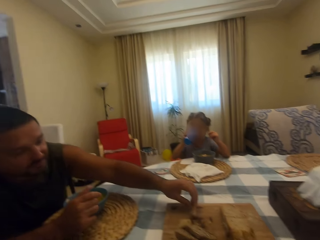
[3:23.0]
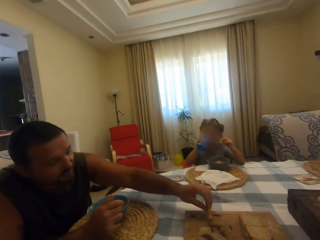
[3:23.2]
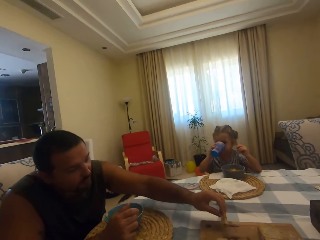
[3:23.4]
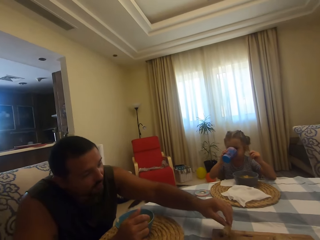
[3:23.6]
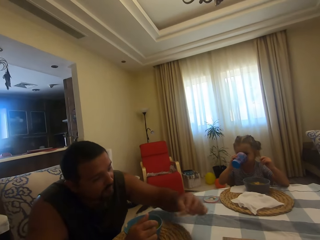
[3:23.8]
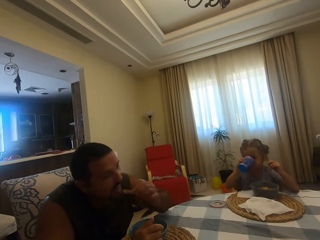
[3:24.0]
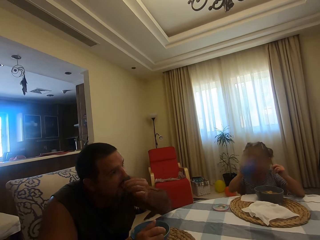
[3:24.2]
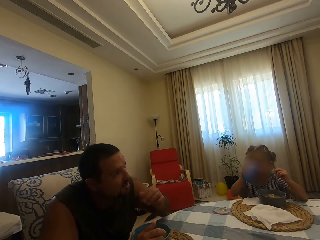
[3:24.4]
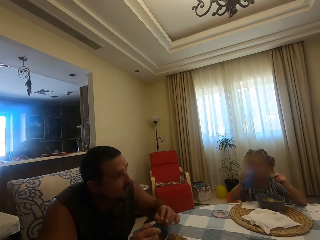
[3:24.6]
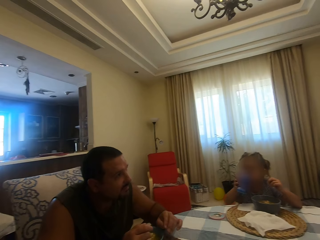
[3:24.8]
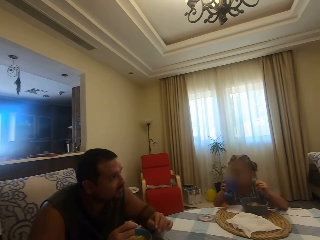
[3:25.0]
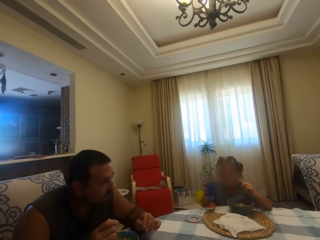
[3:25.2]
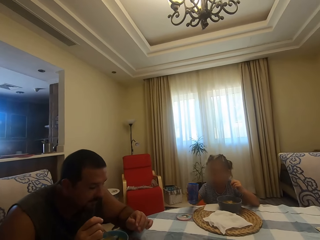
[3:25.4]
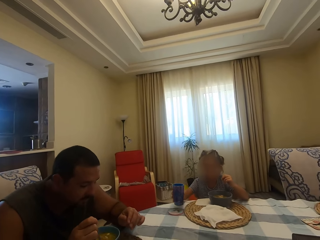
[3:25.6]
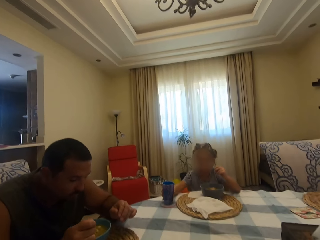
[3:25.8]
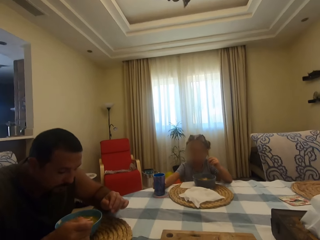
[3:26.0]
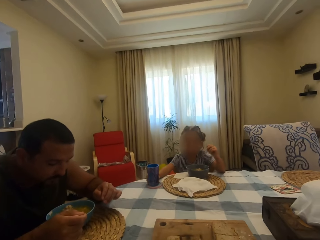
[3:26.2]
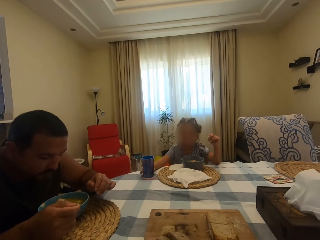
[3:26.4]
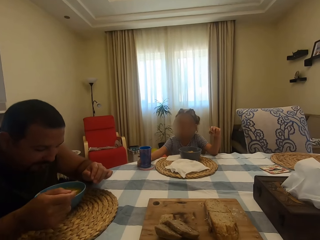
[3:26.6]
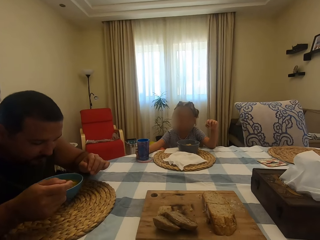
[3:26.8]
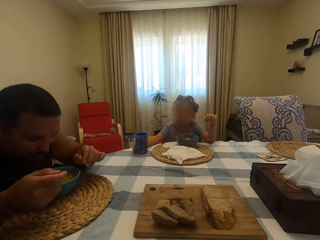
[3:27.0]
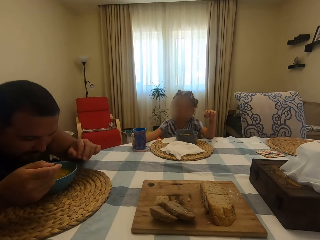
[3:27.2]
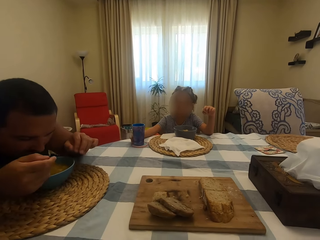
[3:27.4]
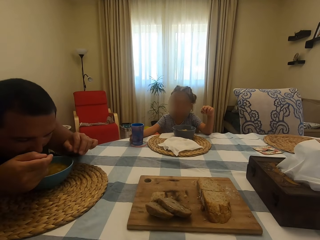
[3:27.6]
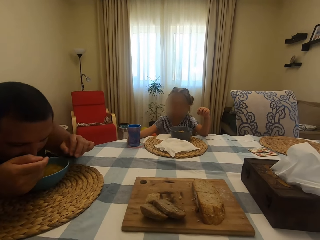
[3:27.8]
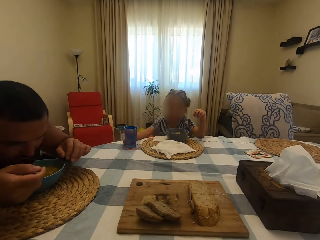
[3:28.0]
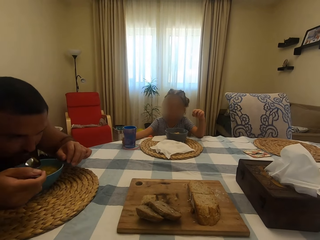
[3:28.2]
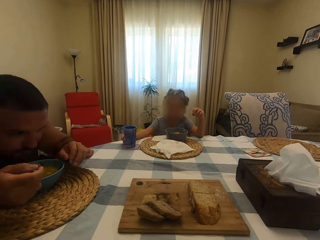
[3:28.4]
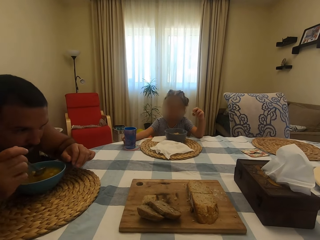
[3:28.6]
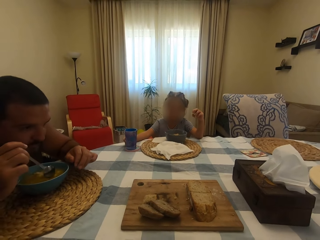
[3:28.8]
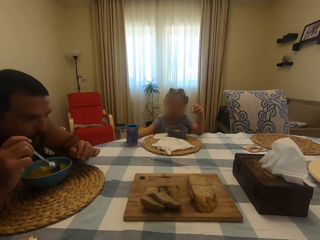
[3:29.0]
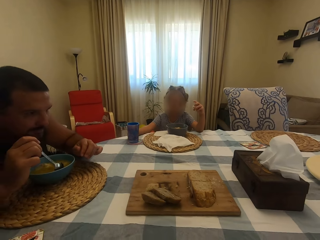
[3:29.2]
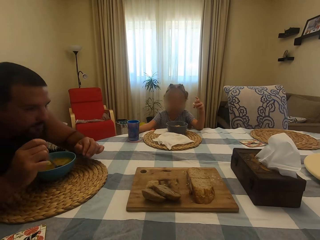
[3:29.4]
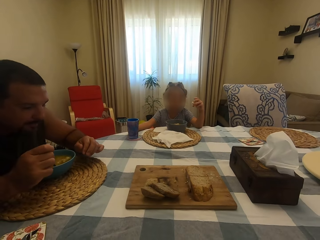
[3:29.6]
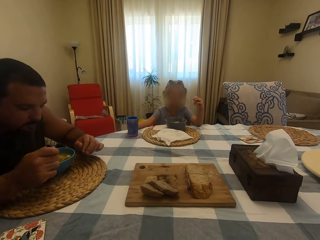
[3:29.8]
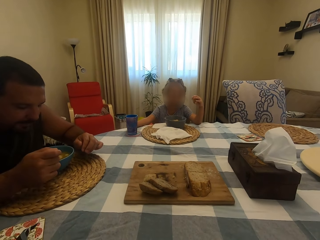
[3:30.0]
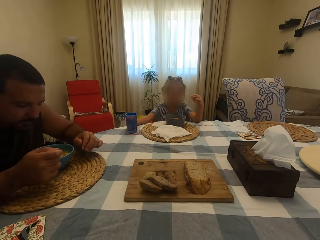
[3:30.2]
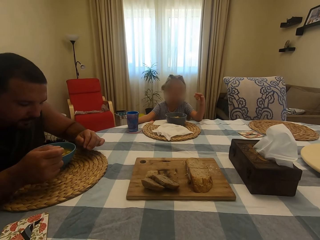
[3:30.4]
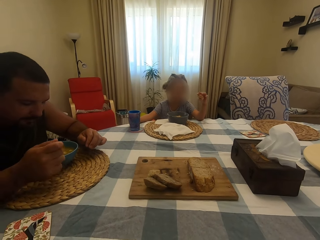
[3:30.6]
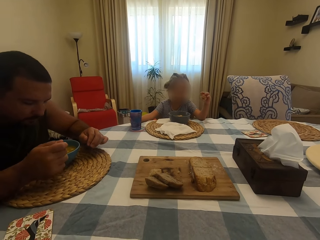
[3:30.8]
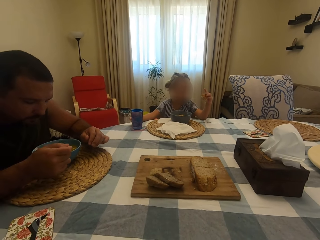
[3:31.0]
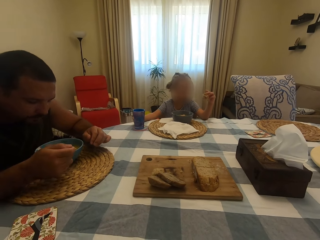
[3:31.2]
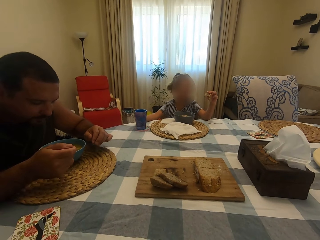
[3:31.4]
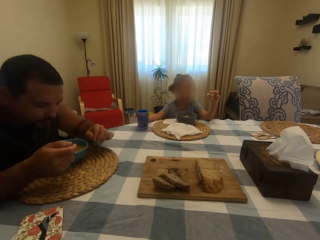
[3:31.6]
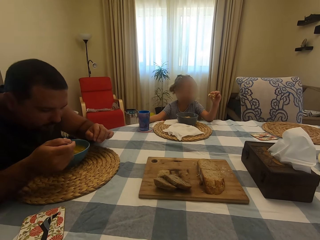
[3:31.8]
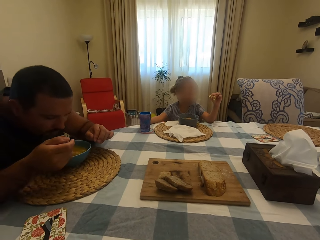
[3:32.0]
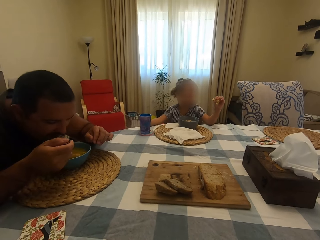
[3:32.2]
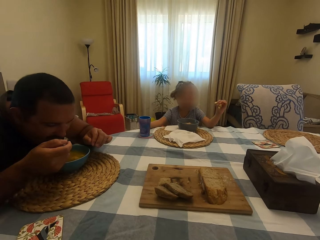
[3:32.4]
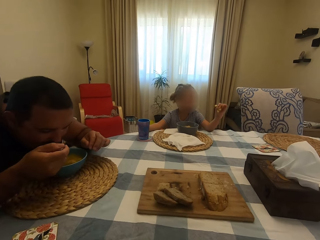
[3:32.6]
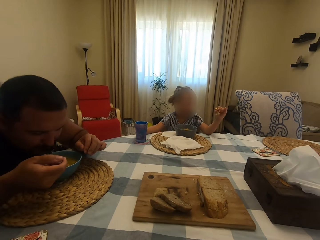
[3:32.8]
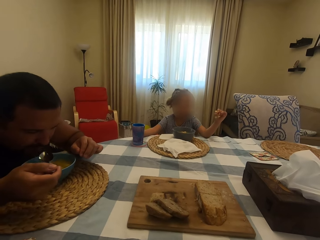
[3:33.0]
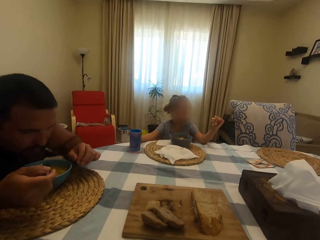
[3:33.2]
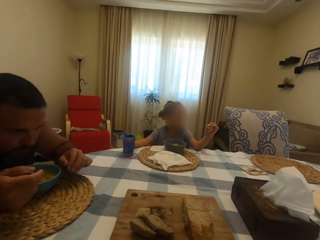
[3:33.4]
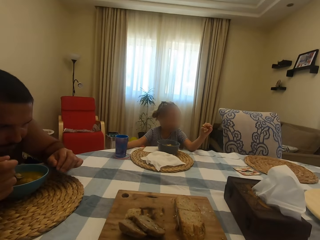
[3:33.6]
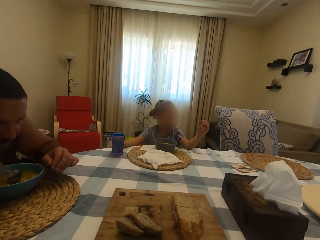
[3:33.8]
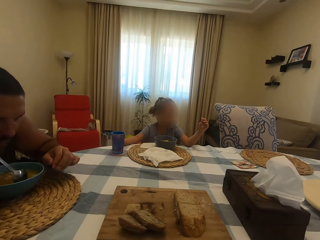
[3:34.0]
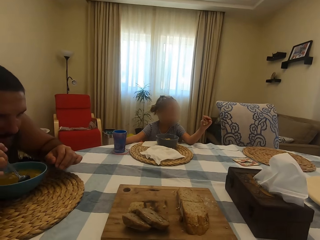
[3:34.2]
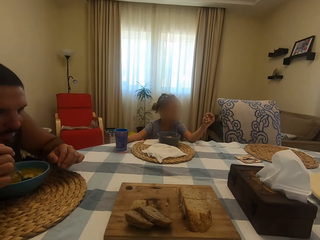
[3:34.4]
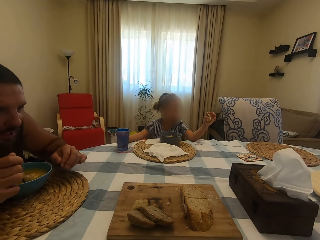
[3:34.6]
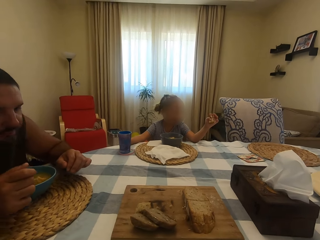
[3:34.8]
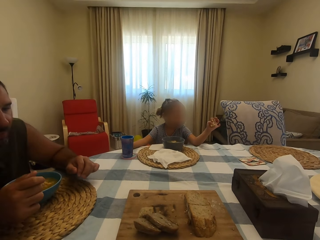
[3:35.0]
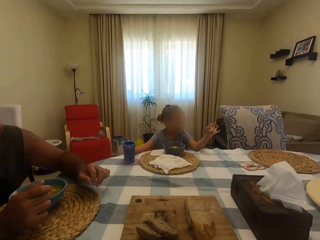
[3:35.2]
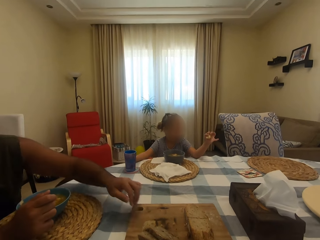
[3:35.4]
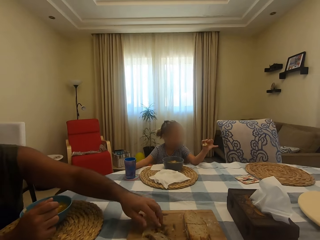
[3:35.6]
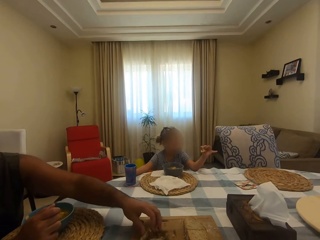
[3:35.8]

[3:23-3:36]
A man picks something on the board on the table. He bites something. He bites something again. He scoops meat with a spoon in a bowl. A girl turns a glass on the table. The man puts meat in his mouth with the spoon and chews his food. He scoops soup with the spoon in the bowl. The girl looks at something. The man puts soup in his mouth with the spoon. The girl eats. The man chews his food.

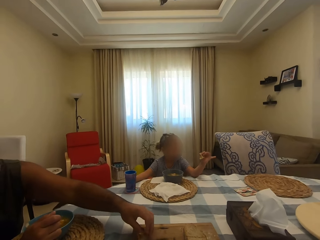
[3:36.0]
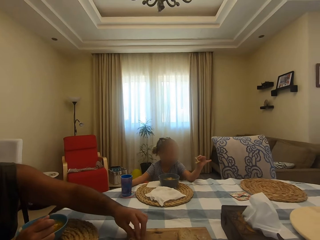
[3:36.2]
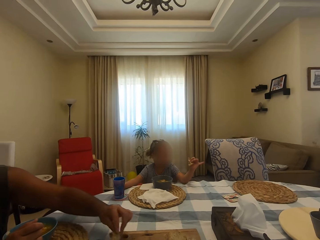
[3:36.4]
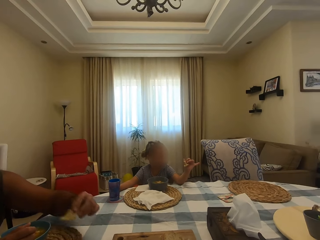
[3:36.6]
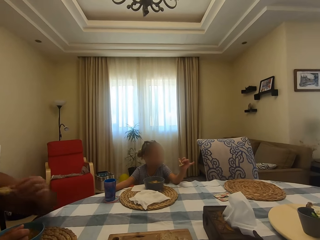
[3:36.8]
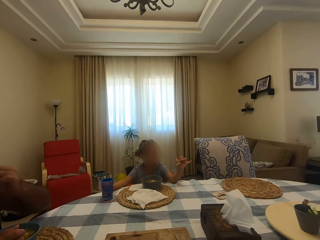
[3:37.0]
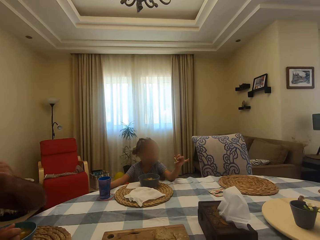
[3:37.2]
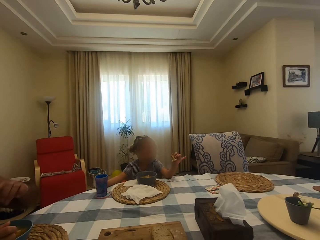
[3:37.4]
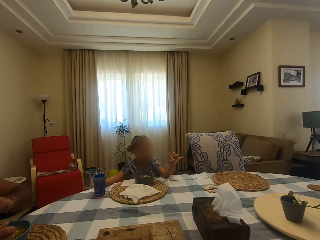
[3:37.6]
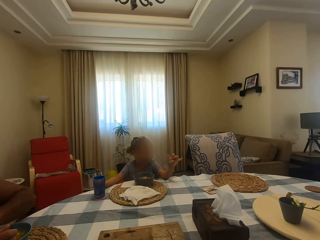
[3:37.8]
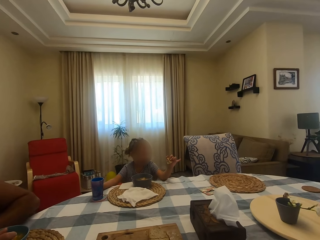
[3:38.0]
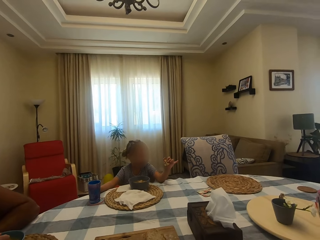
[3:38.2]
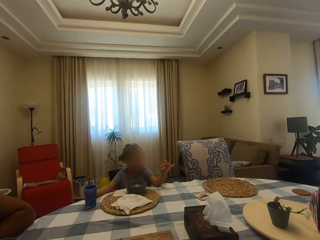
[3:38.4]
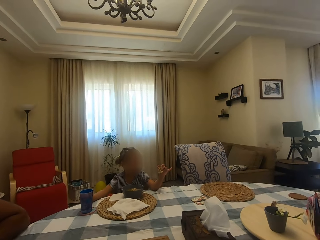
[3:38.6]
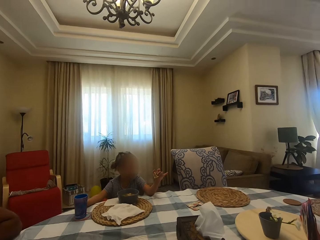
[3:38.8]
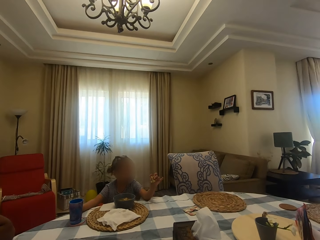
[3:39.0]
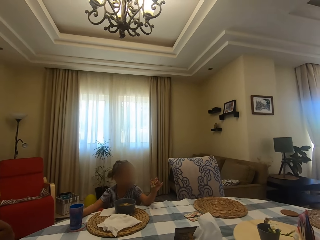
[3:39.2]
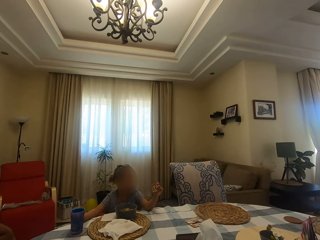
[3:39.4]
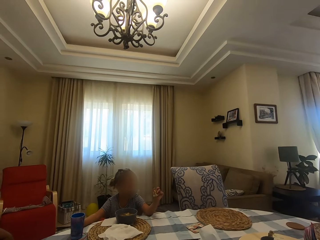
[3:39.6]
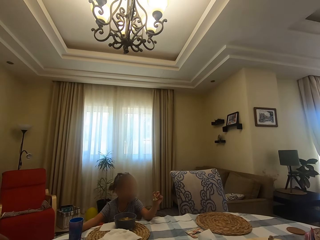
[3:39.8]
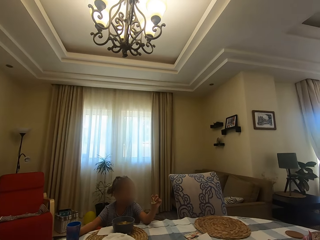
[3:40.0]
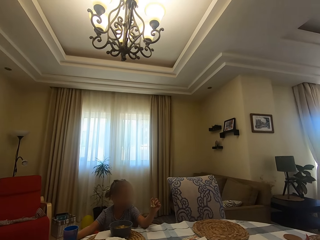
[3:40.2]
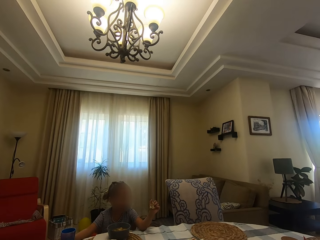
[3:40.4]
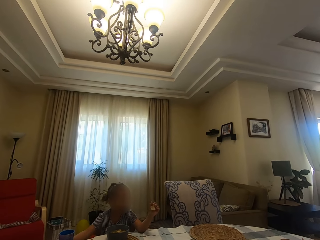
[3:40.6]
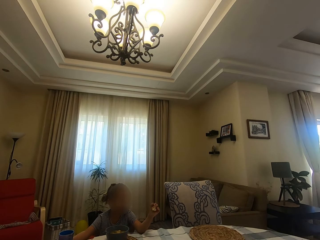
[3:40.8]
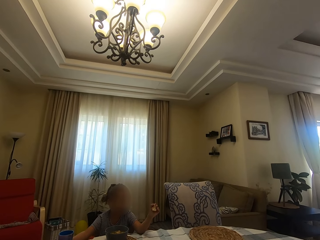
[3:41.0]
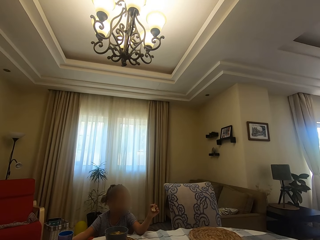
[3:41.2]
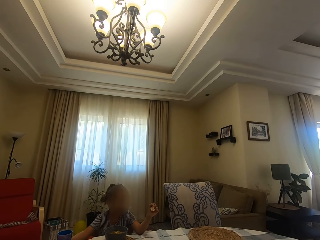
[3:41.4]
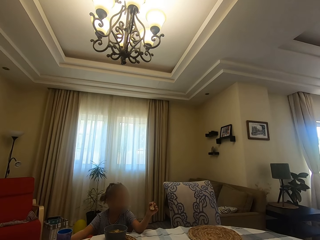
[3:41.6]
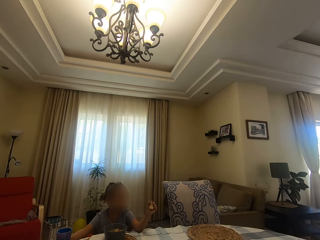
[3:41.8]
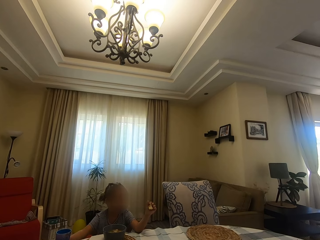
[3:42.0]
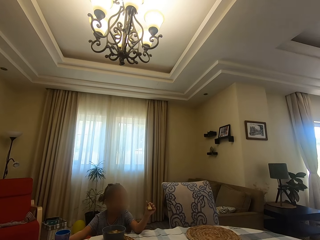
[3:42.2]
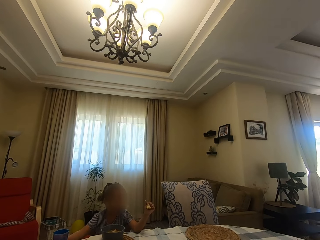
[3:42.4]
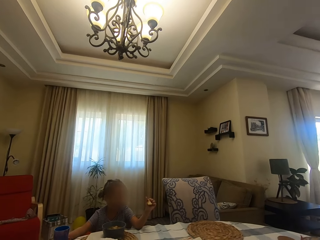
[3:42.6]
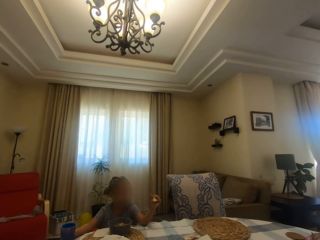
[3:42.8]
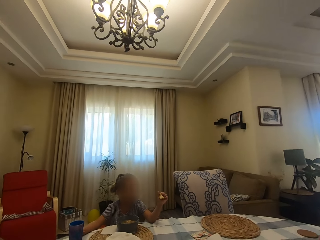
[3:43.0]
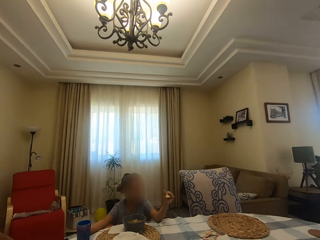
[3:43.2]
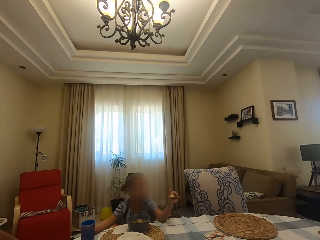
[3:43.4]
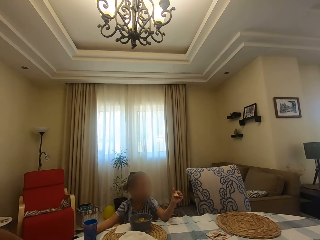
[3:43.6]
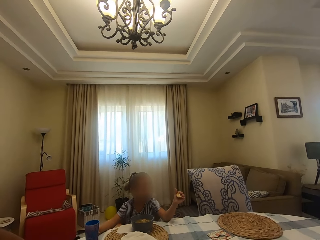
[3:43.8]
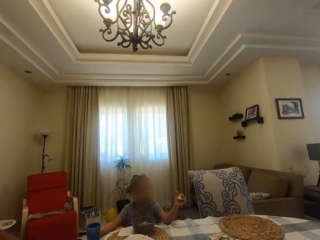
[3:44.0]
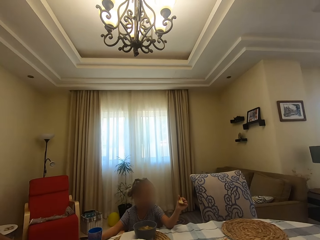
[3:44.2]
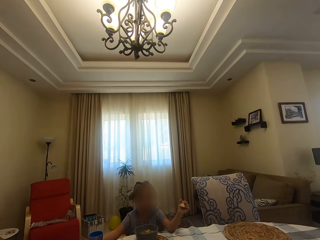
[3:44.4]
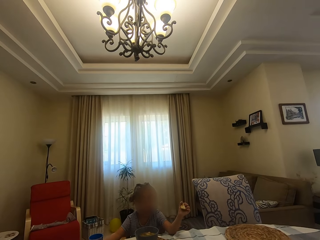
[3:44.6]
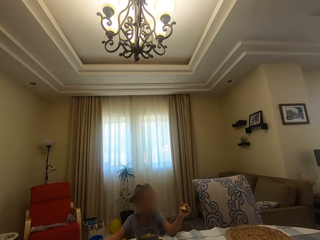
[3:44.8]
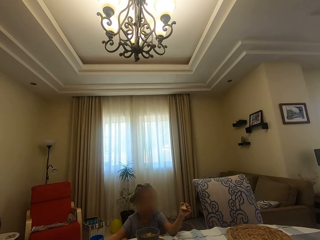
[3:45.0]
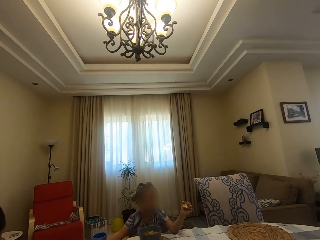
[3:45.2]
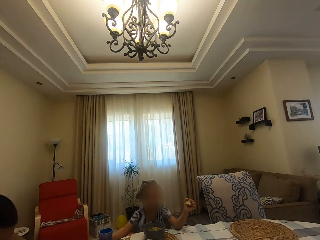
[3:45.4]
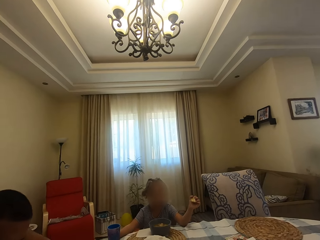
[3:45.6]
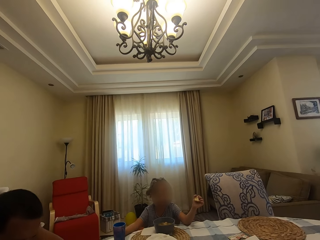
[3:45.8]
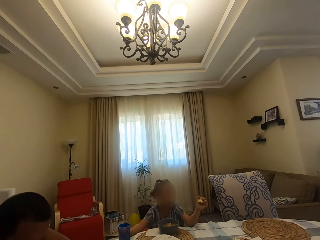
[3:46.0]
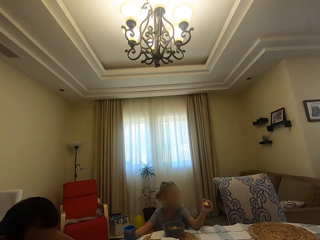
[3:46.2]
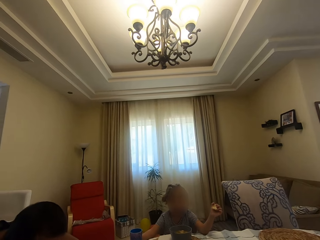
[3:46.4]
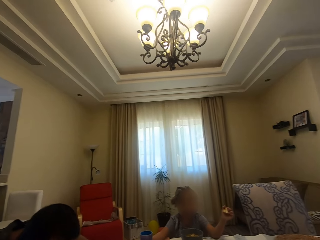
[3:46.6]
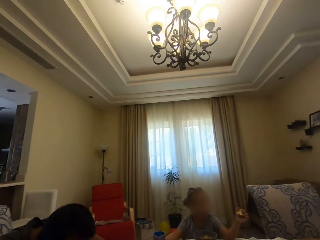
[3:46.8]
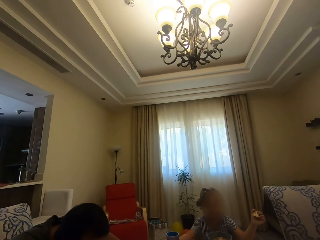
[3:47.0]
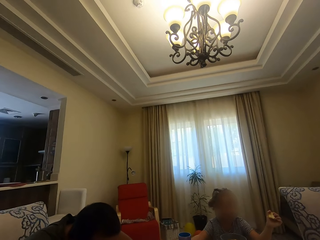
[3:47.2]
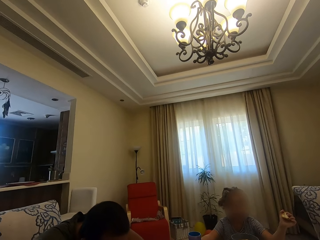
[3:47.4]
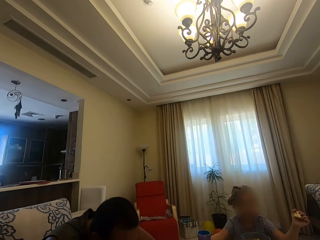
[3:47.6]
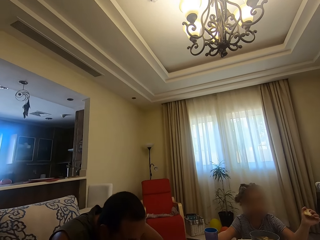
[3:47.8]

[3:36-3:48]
A man picks bread on the board on the table. He bites something. He sits around the dining table and bends his head downwards.
